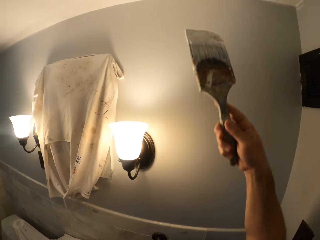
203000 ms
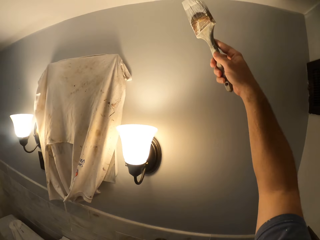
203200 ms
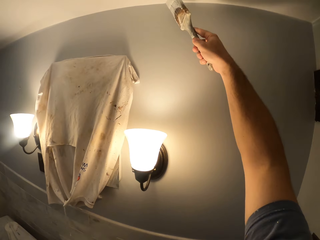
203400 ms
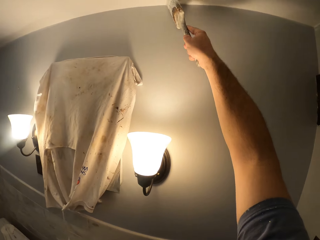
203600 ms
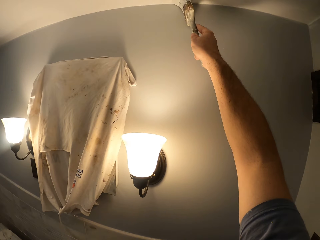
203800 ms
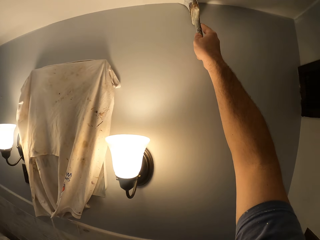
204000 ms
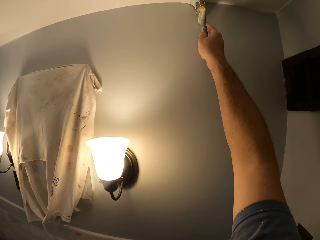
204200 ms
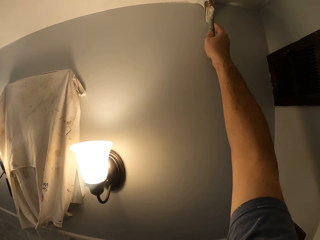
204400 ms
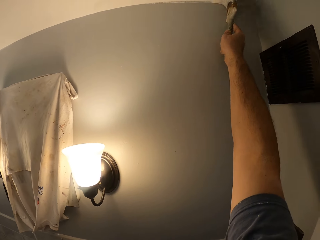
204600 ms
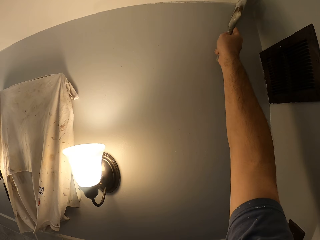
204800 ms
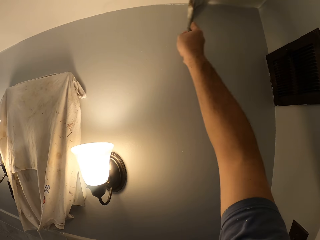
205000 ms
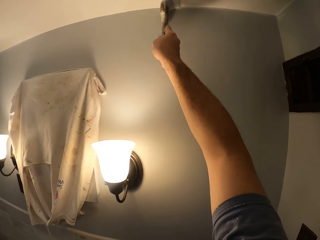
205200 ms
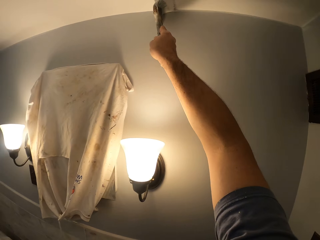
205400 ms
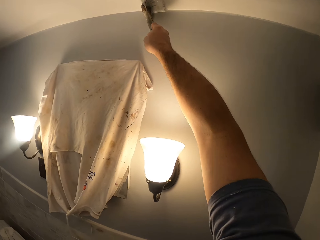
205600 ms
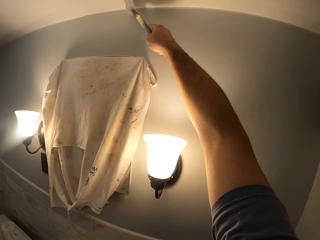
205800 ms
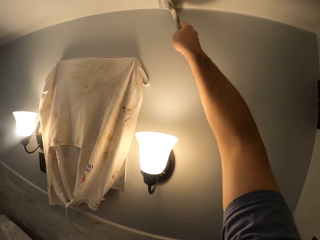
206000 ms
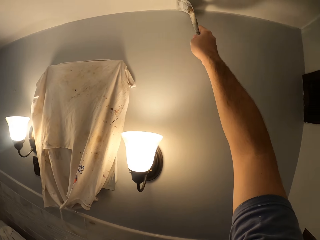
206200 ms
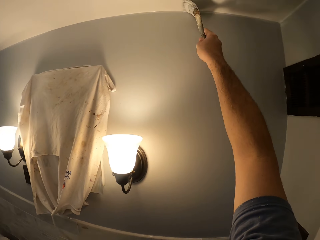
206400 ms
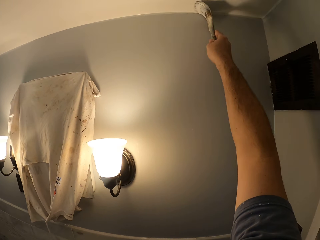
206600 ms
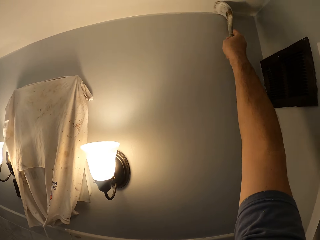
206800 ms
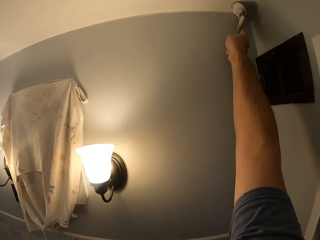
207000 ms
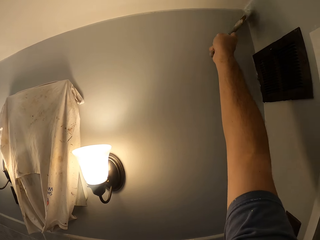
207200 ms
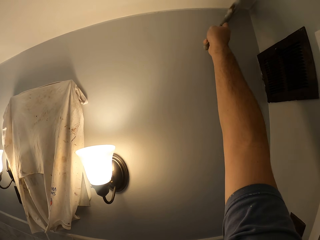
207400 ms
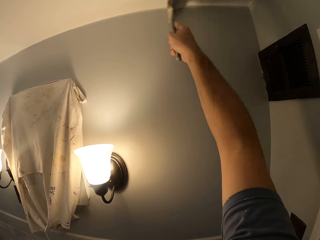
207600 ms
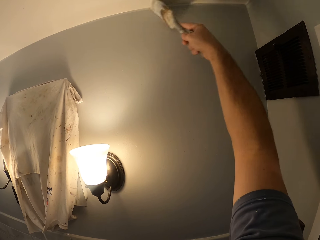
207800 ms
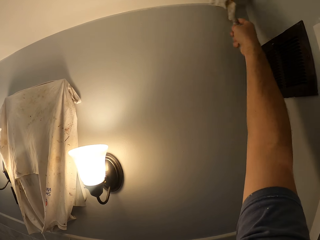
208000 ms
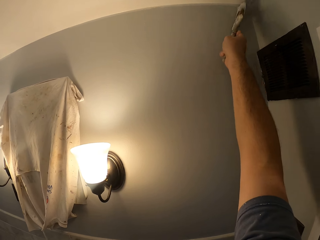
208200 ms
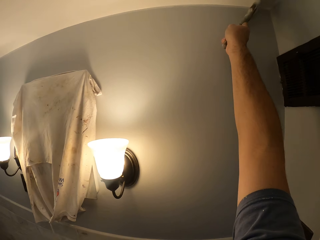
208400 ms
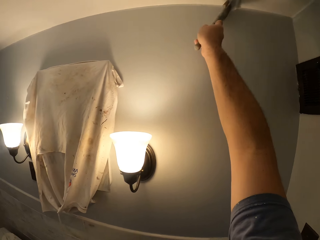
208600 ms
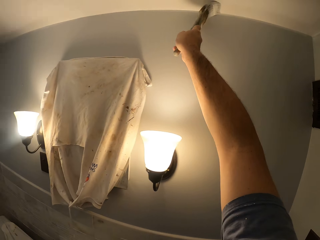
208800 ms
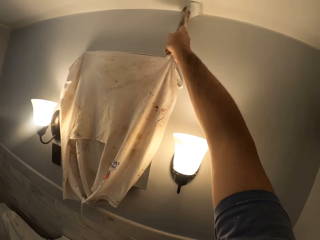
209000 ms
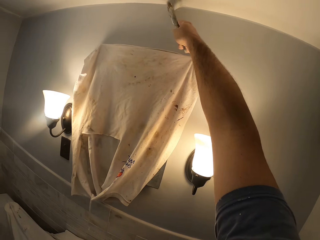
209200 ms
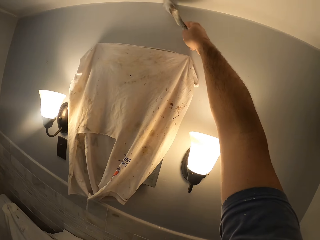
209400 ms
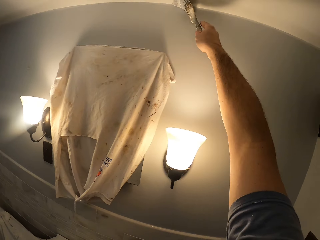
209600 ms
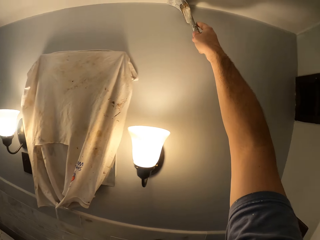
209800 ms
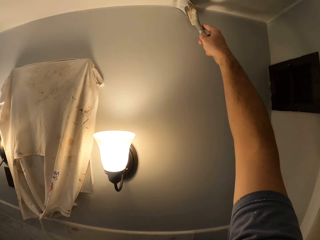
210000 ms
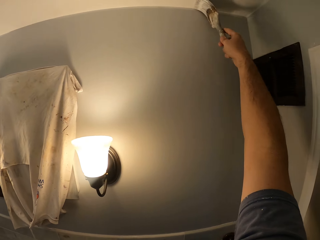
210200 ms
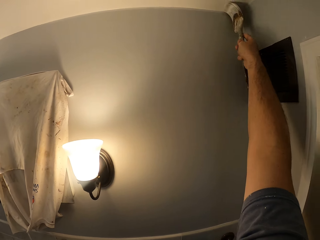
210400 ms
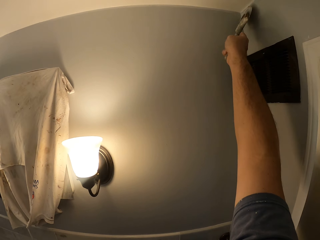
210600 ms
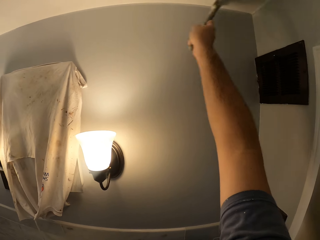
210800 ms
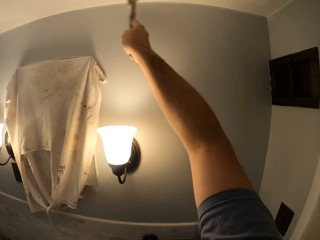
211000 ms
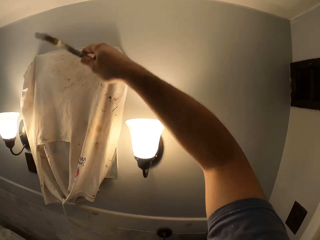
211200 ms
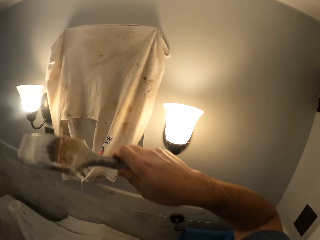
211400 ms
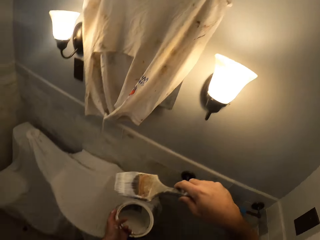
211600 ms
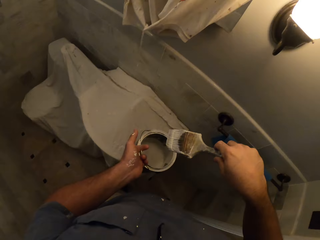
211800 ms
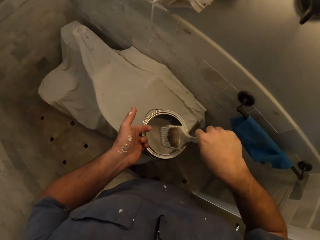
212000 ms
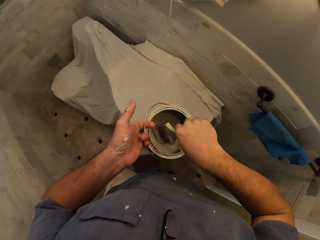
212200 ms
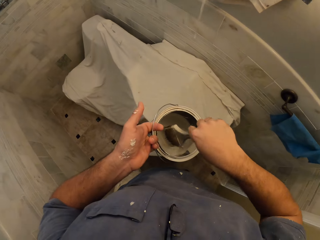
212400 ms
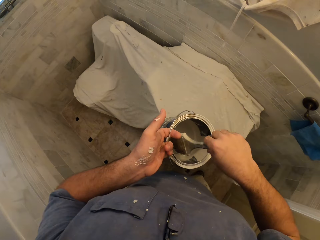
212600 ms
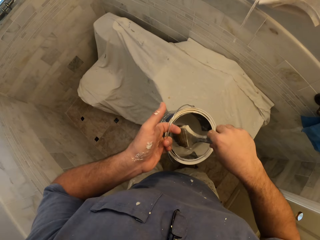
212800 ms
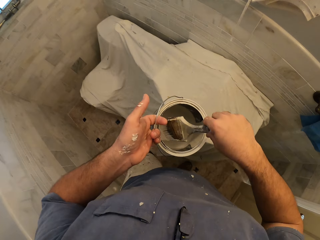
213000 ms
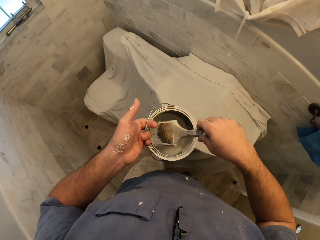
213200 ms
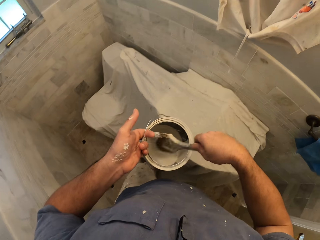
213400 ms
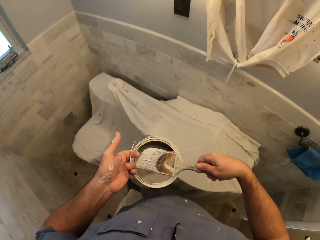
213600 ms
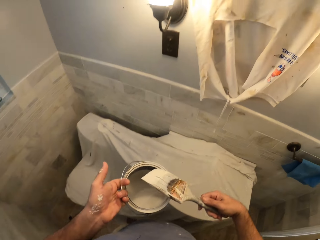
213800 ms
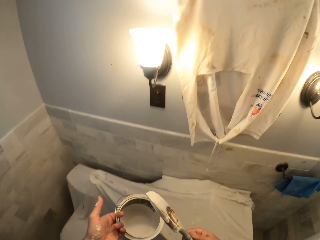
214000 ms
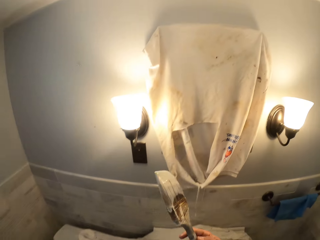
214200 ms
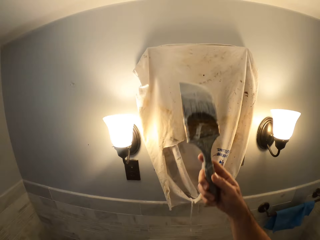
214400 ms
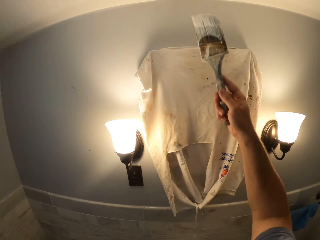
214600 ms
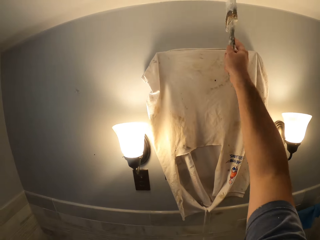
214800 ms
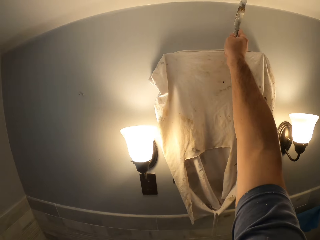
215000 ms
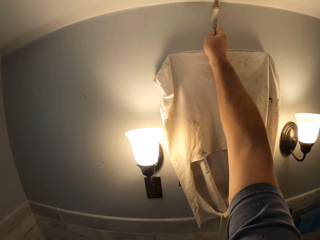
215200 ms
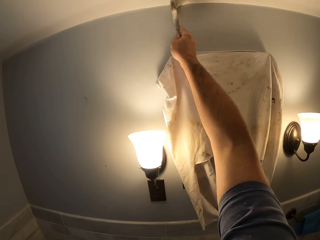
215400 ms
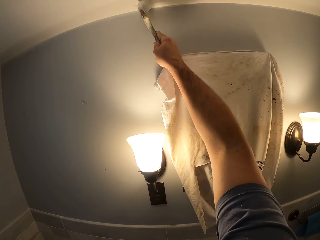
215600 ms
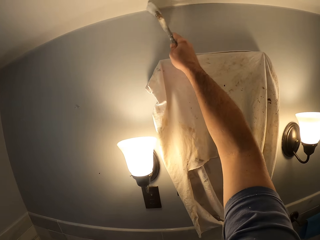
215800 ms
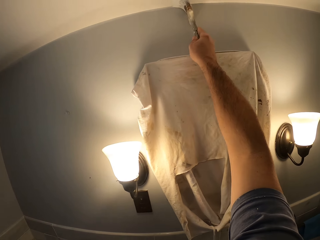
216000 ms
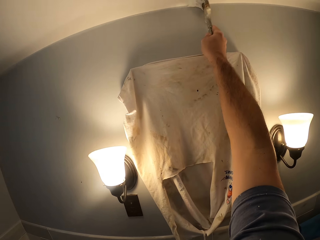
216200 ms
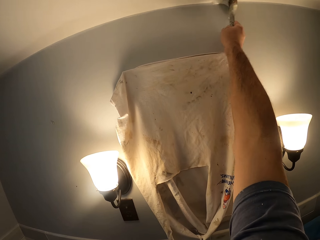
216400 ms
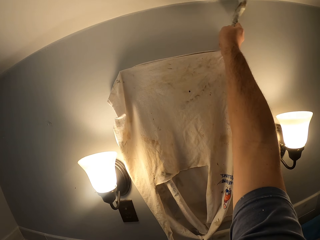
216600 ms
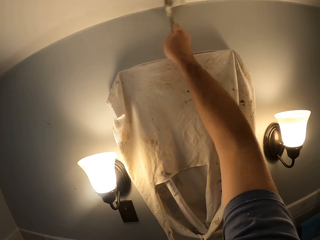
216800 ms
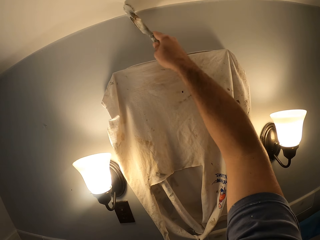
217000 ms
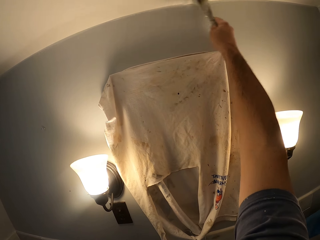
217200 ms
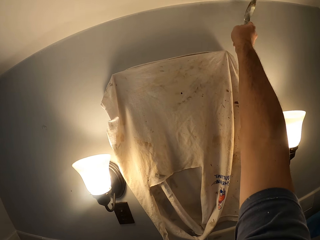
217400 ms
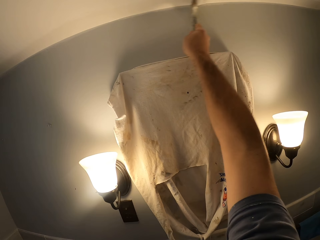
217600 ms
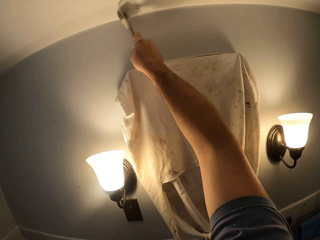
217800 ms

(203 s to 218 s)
The camera wearer paints the ceiling or wall with the paint brush. They dip the paint brush into the paint tin. They paint the ceiling or wall with the paint brush.

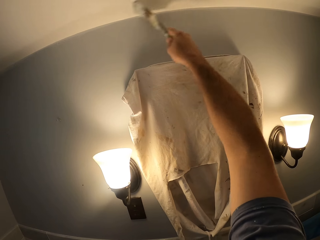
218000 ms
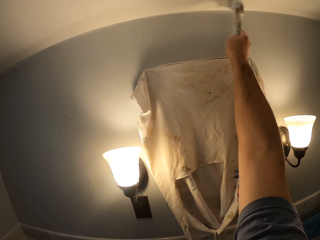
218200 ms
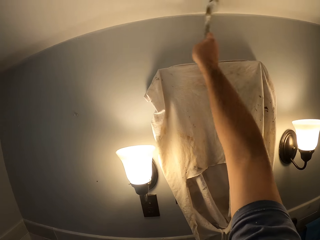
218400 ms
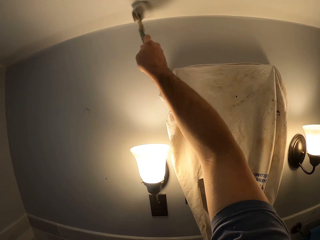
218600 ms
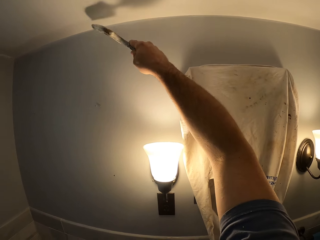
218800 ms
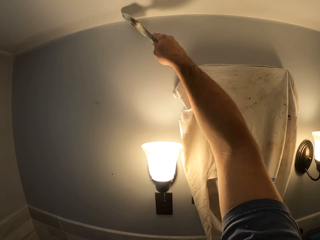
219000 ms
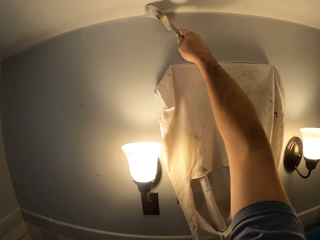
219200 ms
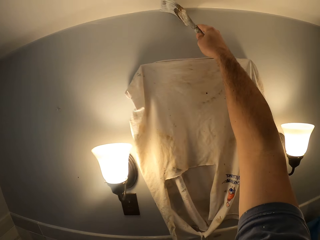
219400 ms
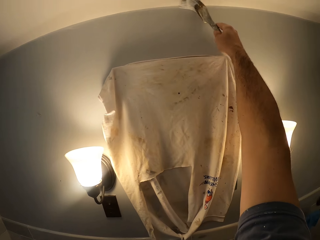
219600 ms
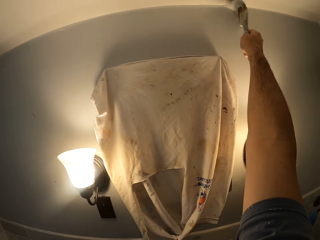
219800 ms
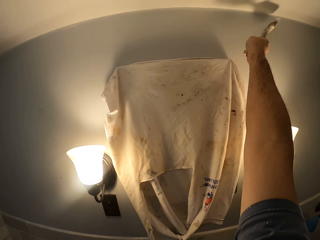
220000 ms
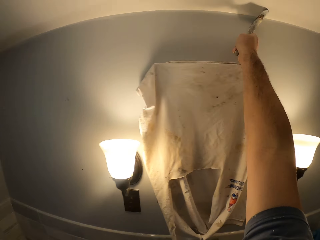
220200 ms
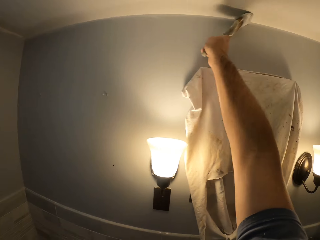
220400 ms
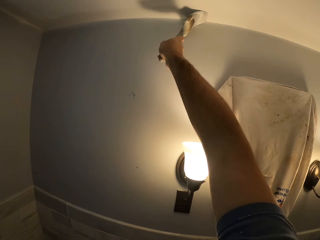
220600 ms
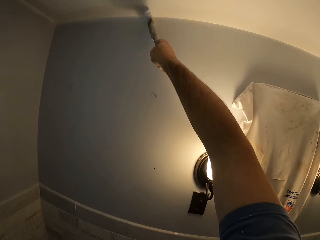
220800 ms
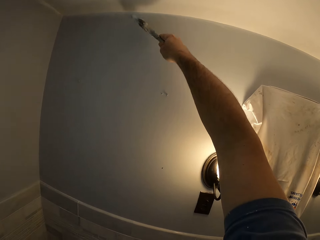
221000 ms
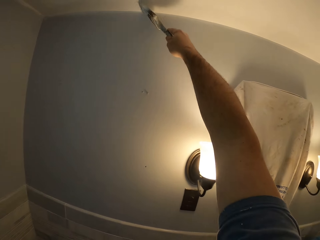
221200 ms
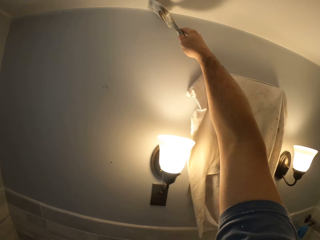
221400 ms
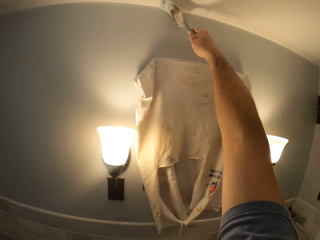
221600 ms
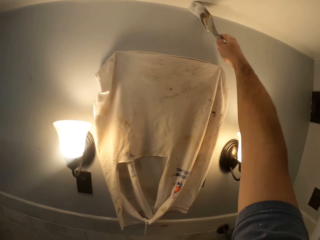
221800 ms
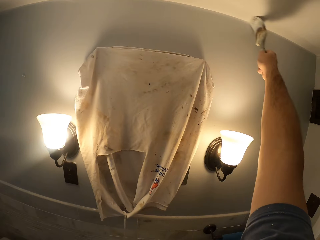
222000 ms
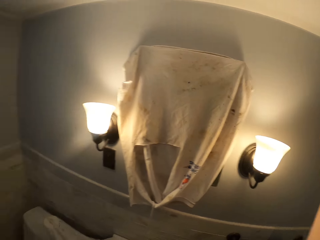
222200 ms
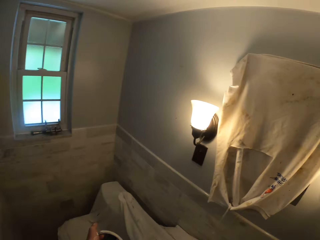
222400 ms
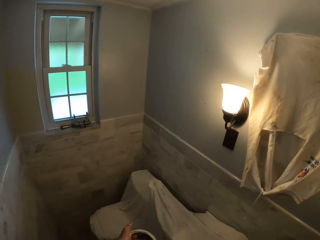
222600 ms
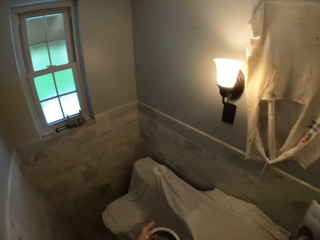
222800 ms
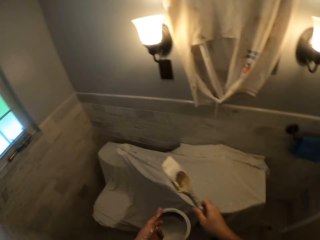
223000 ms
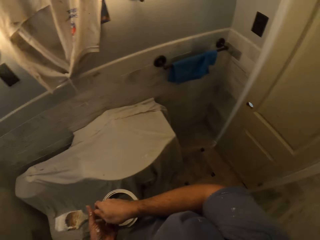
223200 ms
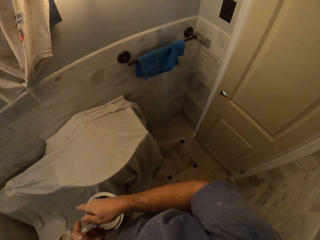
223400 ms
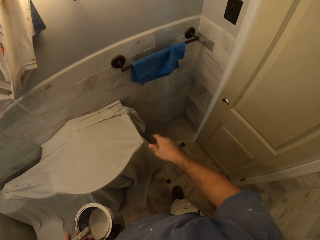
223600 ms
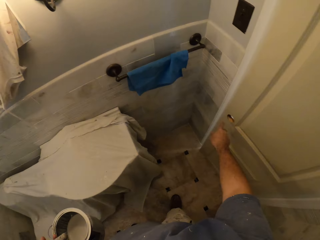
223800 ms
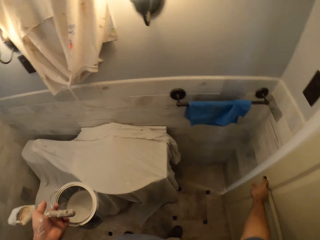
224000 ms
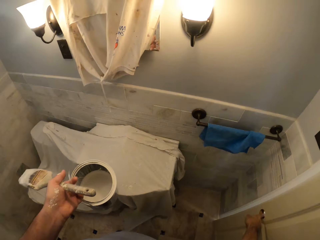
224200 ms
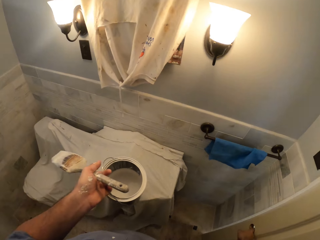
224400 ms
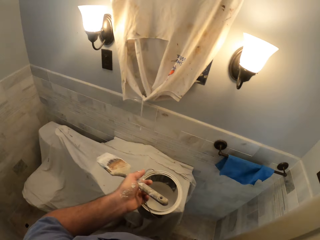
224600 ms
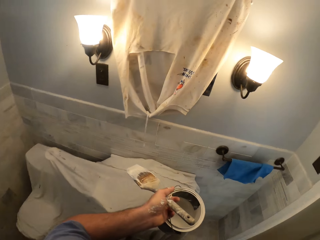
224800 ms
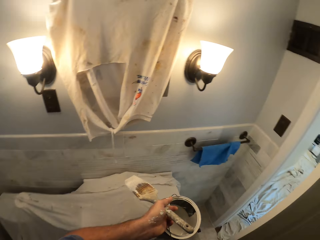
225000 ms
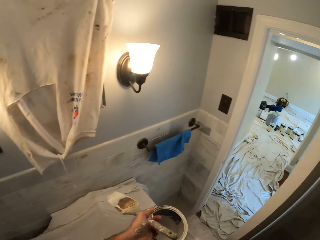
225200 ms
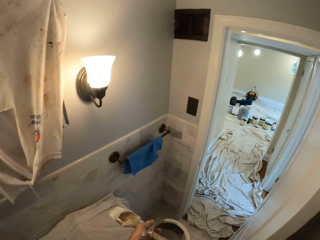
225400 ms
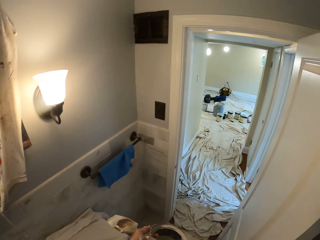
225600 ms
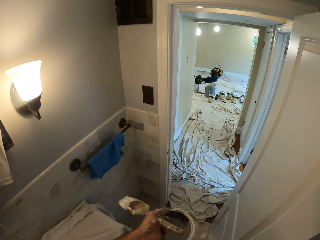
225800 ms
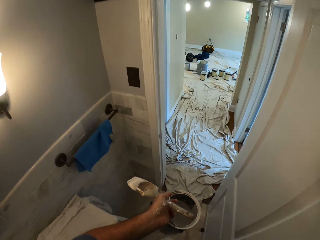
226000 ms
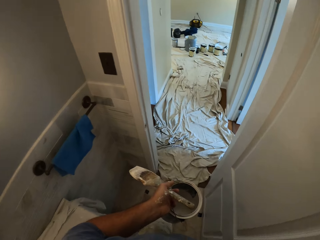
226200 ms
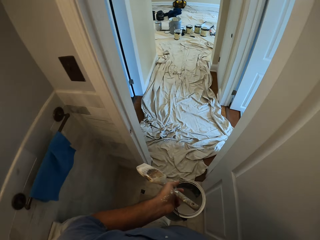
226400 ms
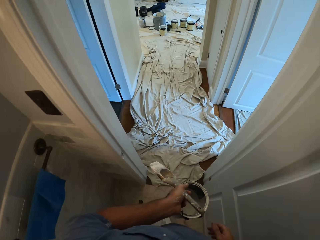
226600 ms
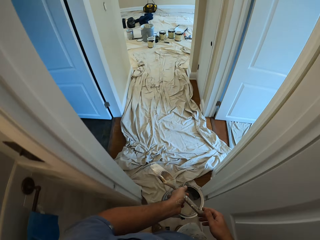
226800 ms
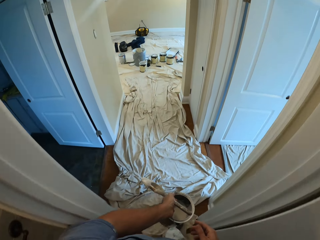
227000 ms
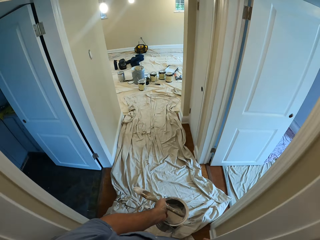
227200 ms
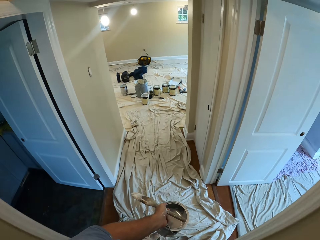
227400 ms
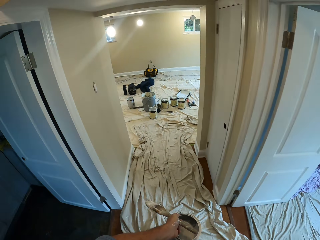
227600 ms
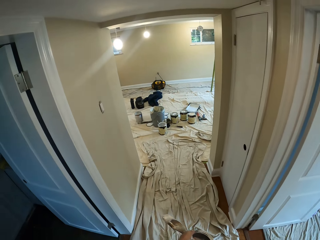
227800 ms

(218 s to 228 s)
The camera wearer stops painting. They pass the paint brush to the other hand. They open a door. They hold the painting brush and a paint tin. They walk towards and out of the door.
